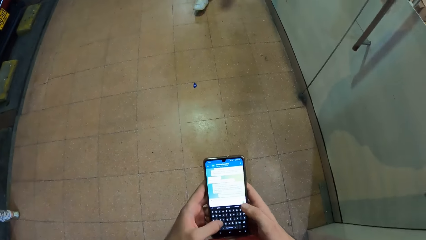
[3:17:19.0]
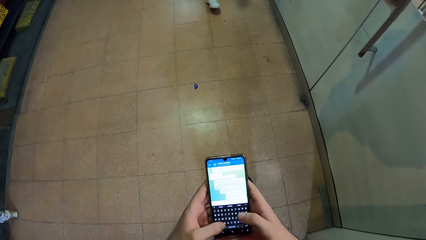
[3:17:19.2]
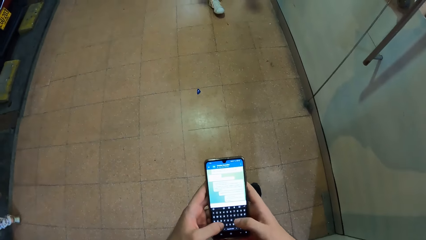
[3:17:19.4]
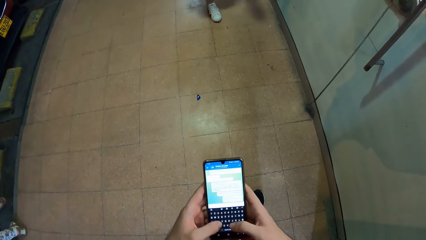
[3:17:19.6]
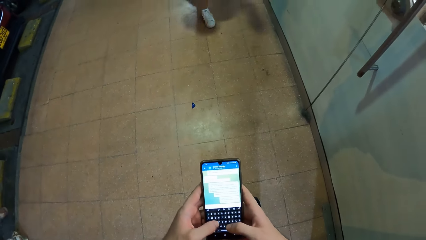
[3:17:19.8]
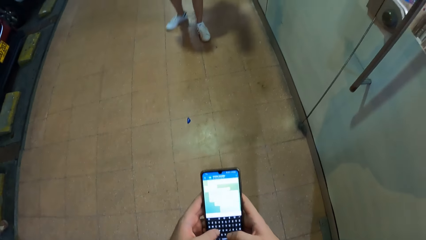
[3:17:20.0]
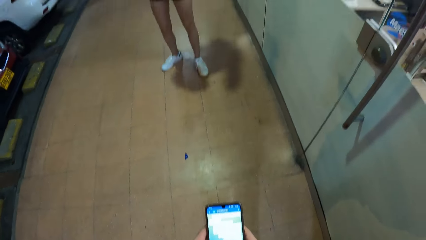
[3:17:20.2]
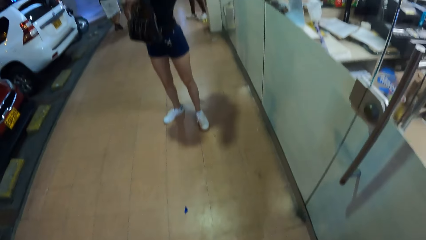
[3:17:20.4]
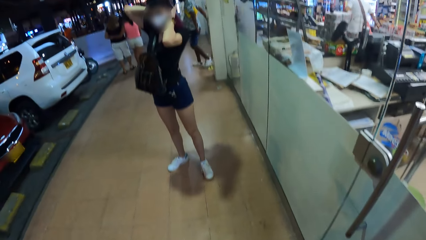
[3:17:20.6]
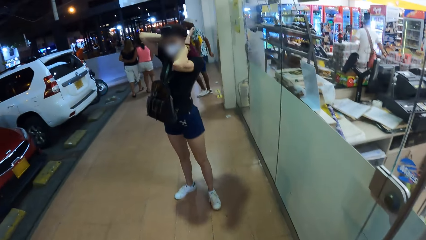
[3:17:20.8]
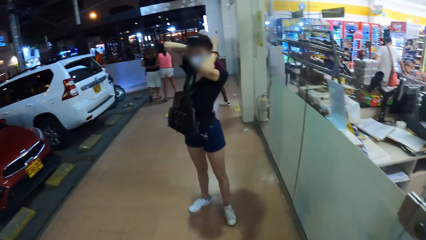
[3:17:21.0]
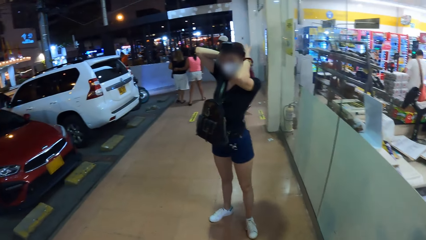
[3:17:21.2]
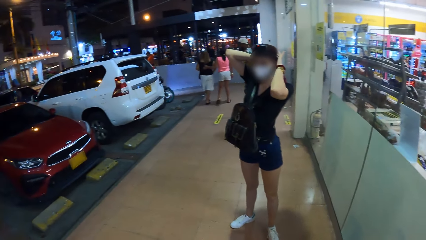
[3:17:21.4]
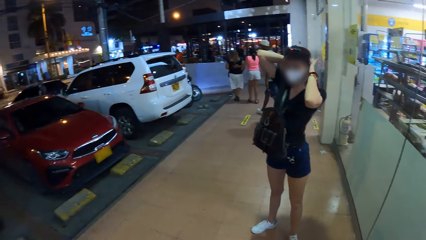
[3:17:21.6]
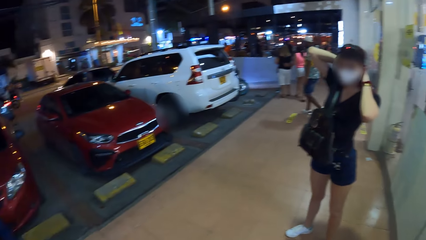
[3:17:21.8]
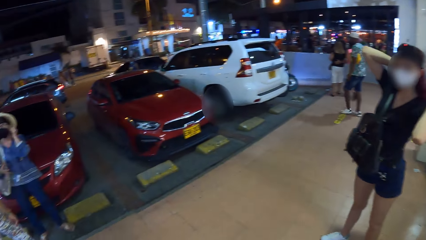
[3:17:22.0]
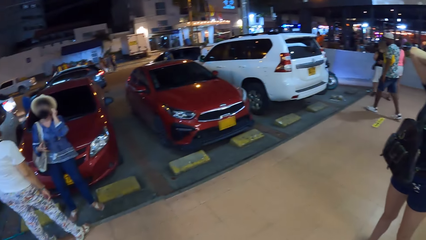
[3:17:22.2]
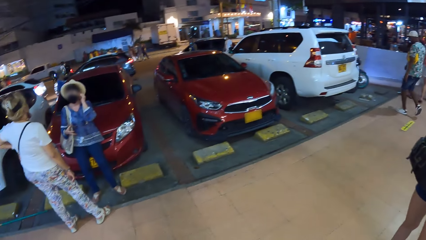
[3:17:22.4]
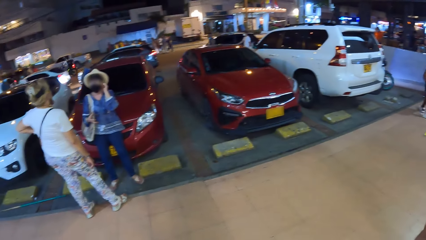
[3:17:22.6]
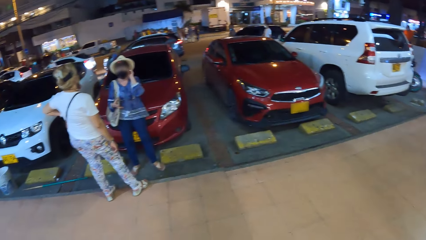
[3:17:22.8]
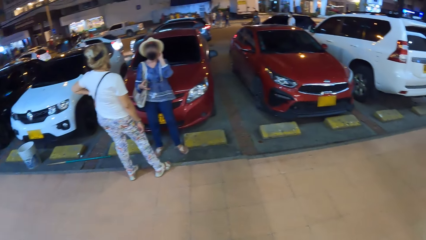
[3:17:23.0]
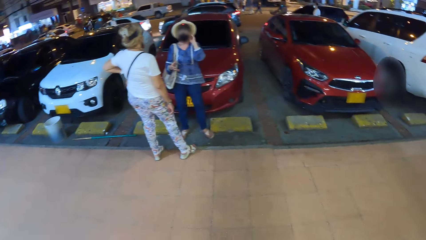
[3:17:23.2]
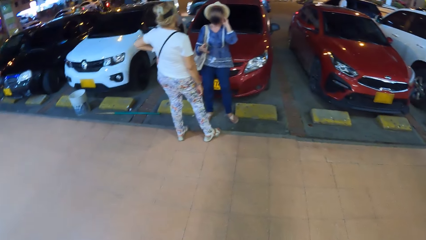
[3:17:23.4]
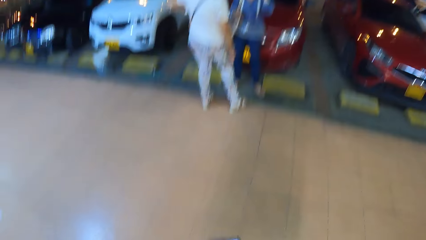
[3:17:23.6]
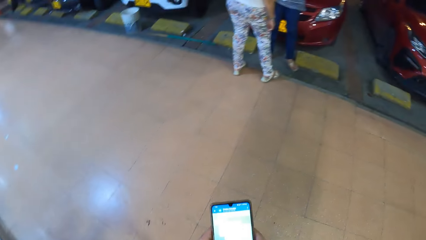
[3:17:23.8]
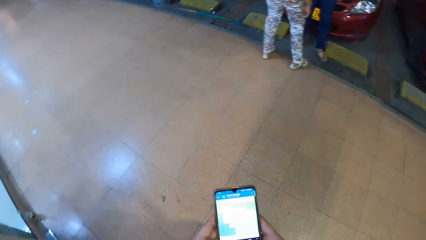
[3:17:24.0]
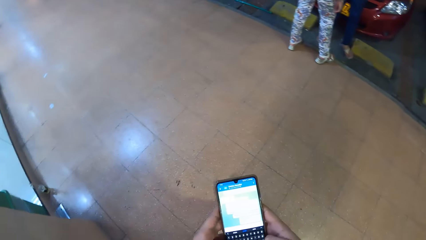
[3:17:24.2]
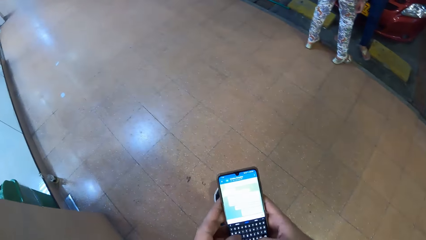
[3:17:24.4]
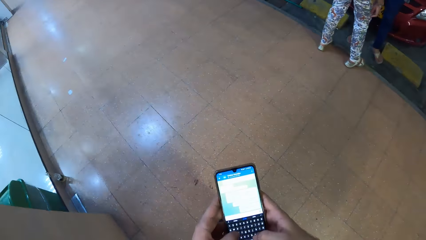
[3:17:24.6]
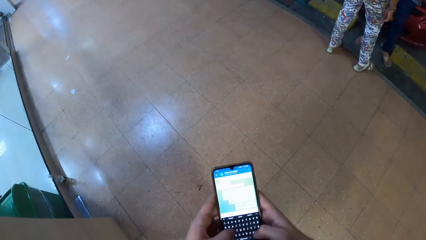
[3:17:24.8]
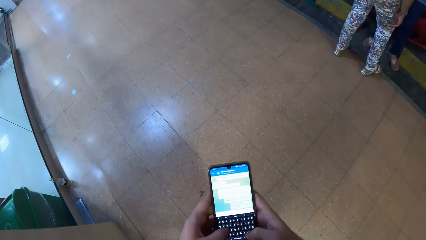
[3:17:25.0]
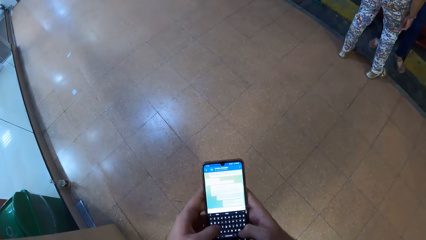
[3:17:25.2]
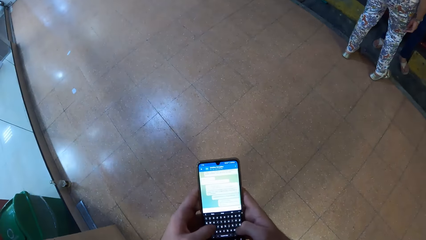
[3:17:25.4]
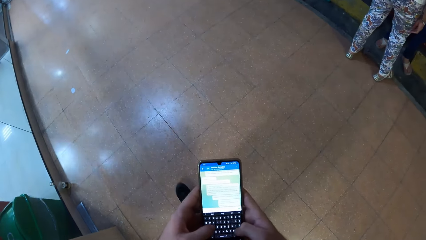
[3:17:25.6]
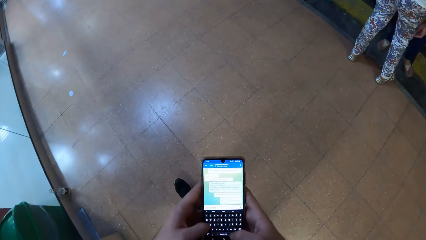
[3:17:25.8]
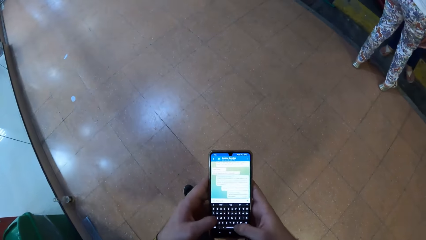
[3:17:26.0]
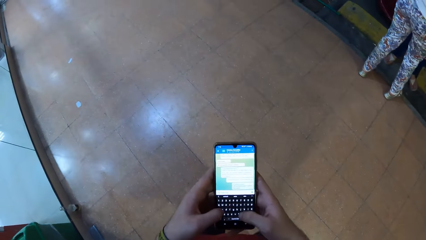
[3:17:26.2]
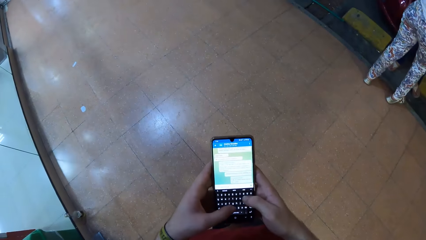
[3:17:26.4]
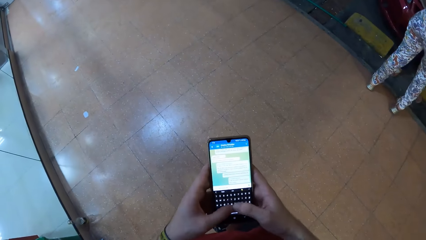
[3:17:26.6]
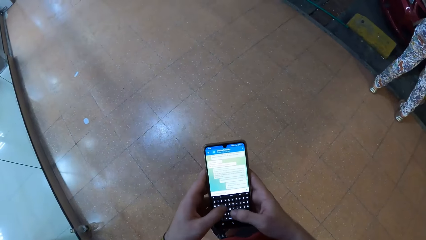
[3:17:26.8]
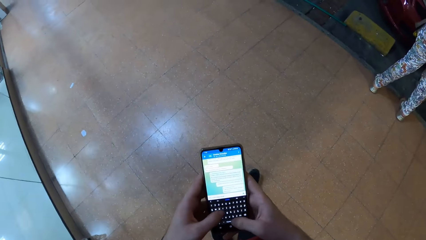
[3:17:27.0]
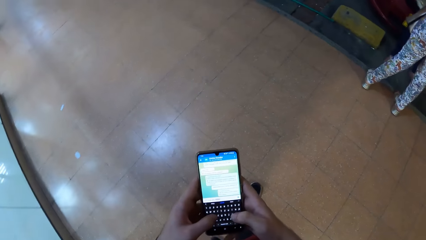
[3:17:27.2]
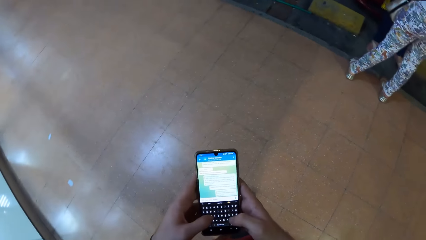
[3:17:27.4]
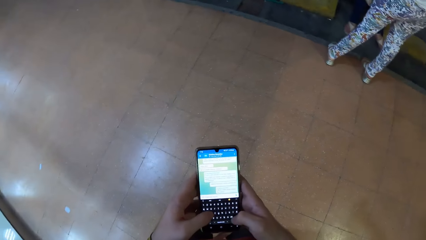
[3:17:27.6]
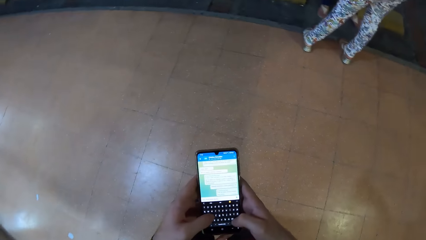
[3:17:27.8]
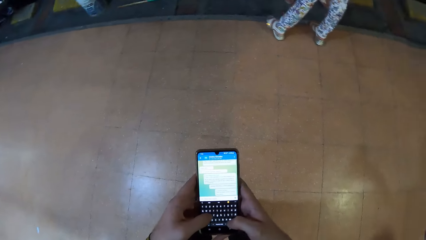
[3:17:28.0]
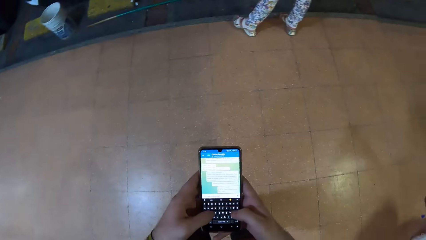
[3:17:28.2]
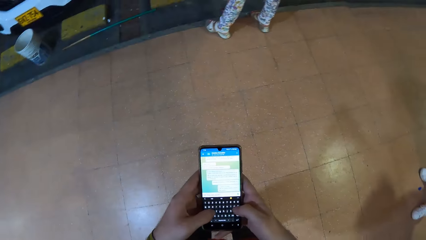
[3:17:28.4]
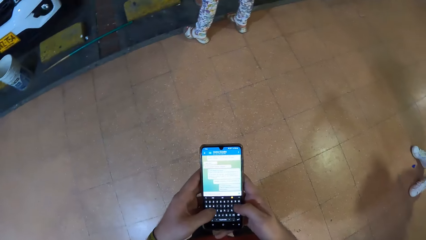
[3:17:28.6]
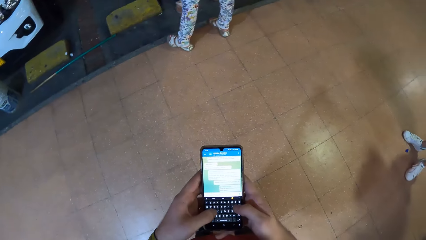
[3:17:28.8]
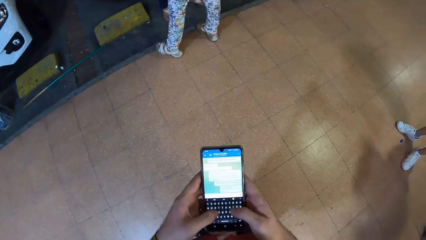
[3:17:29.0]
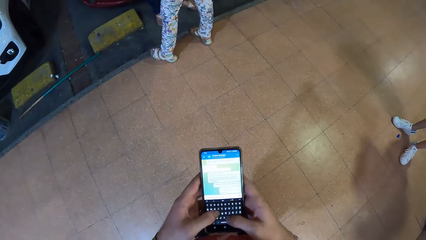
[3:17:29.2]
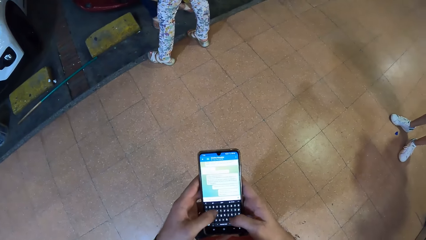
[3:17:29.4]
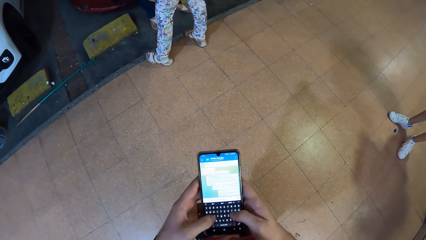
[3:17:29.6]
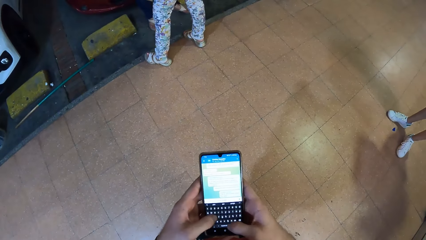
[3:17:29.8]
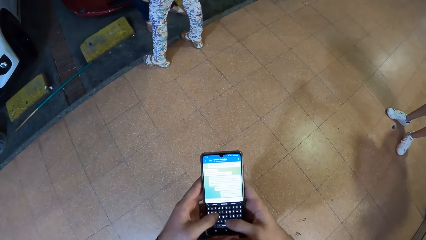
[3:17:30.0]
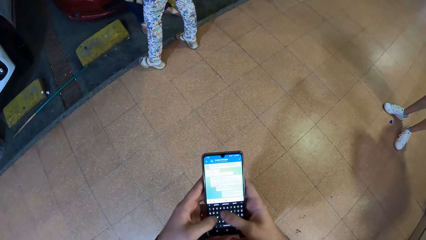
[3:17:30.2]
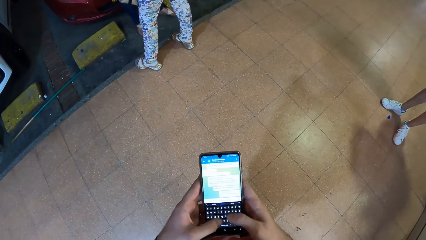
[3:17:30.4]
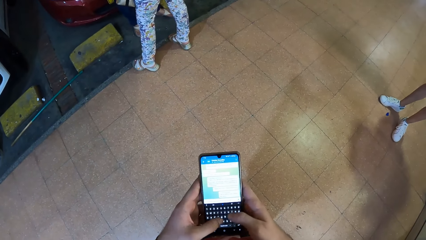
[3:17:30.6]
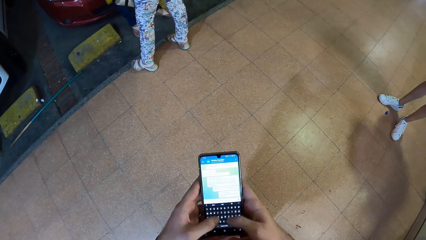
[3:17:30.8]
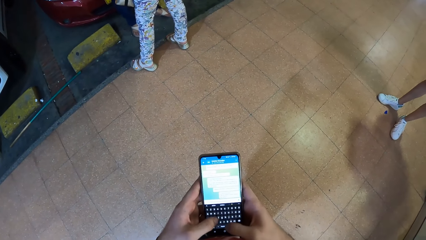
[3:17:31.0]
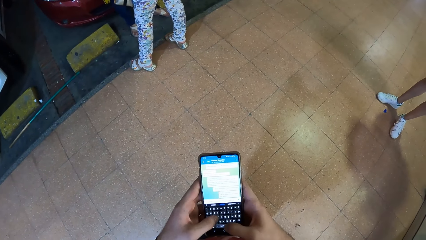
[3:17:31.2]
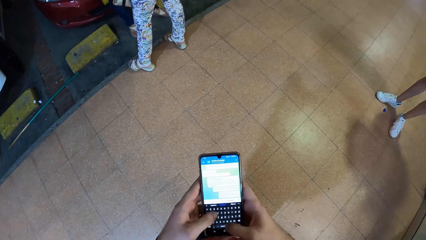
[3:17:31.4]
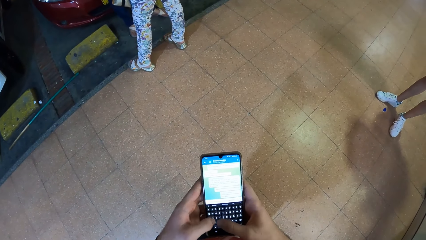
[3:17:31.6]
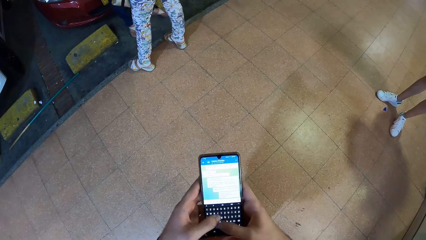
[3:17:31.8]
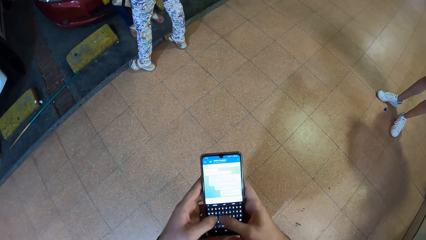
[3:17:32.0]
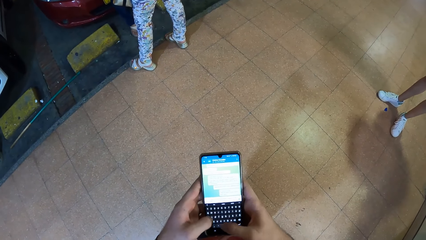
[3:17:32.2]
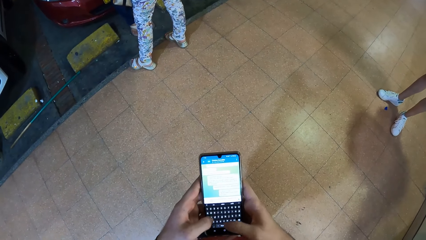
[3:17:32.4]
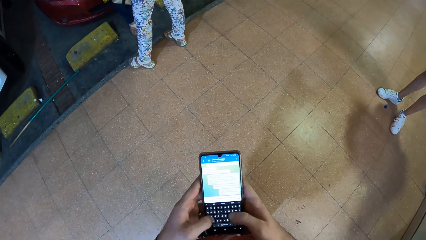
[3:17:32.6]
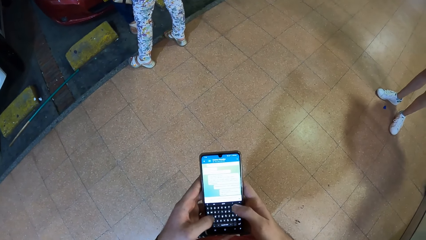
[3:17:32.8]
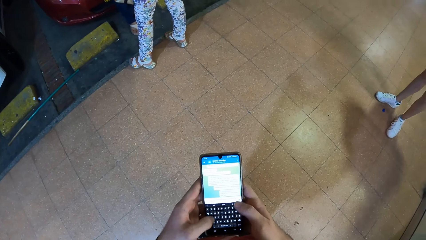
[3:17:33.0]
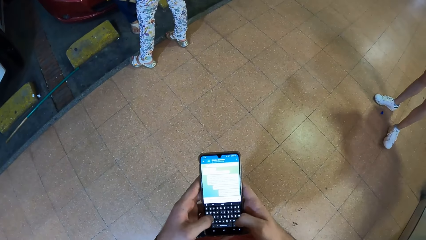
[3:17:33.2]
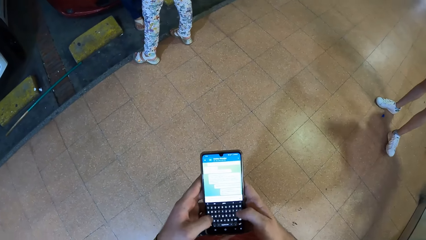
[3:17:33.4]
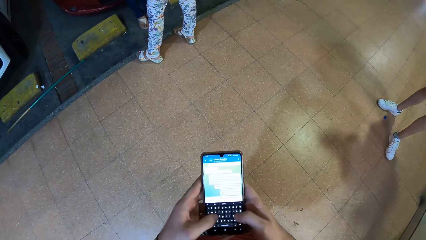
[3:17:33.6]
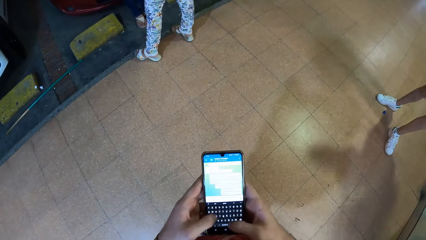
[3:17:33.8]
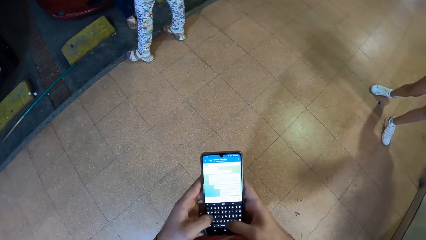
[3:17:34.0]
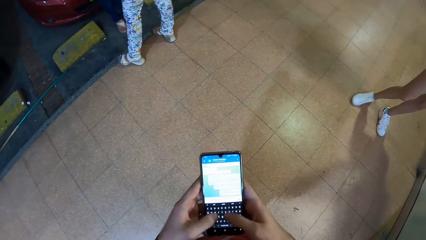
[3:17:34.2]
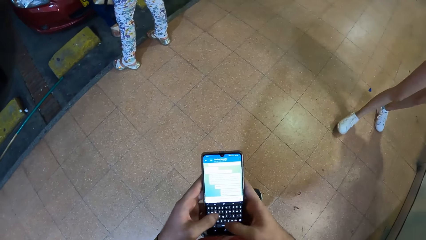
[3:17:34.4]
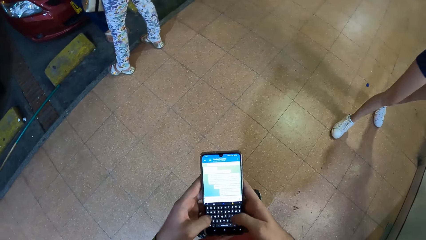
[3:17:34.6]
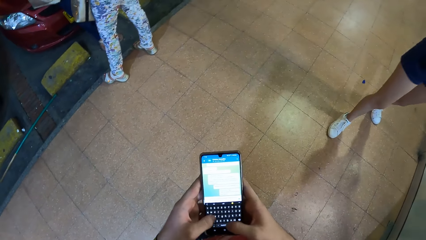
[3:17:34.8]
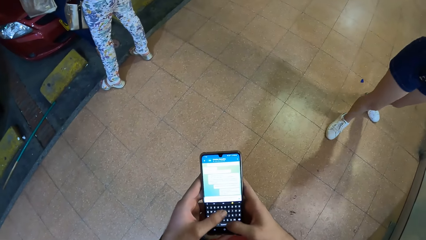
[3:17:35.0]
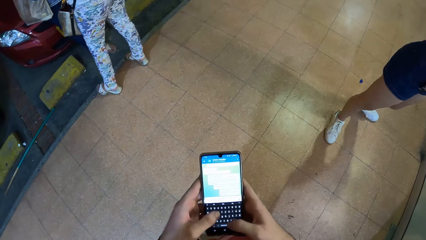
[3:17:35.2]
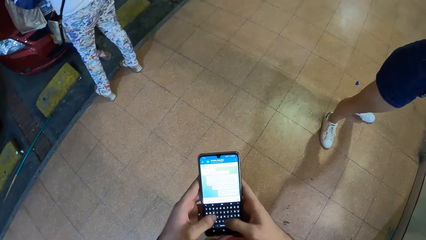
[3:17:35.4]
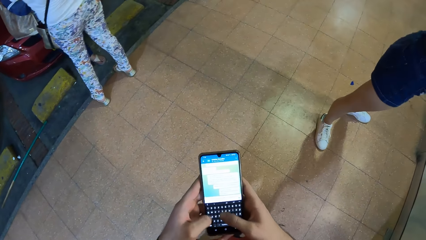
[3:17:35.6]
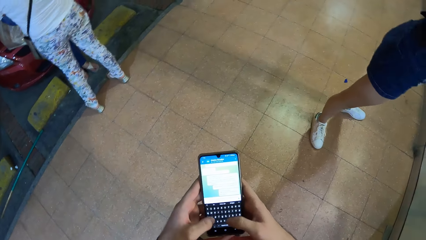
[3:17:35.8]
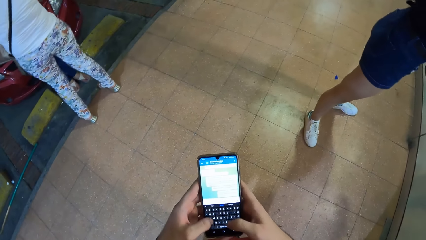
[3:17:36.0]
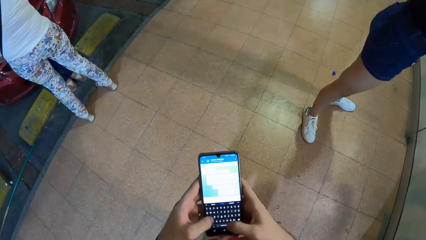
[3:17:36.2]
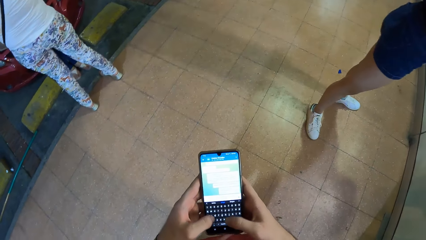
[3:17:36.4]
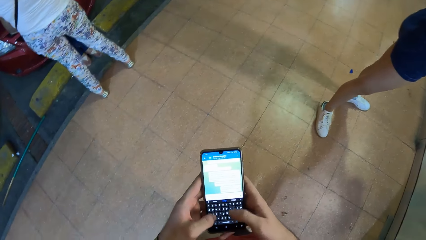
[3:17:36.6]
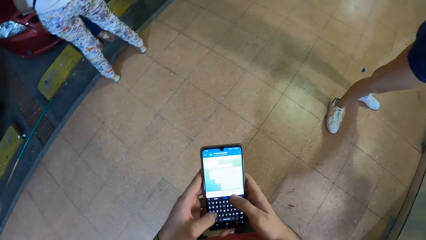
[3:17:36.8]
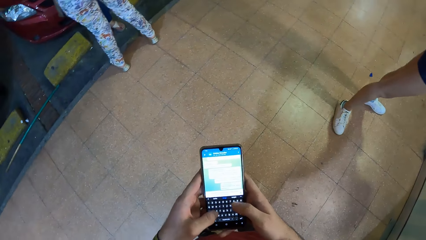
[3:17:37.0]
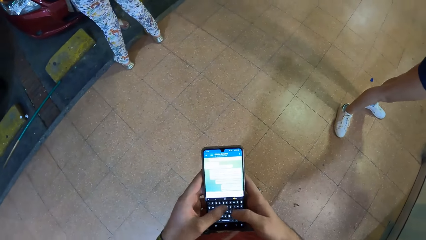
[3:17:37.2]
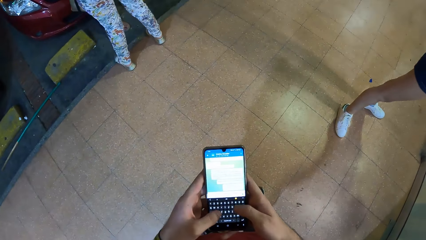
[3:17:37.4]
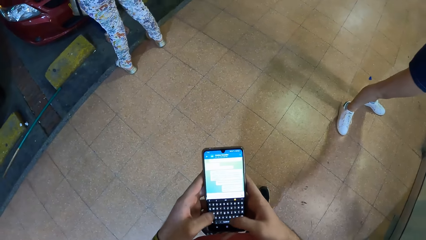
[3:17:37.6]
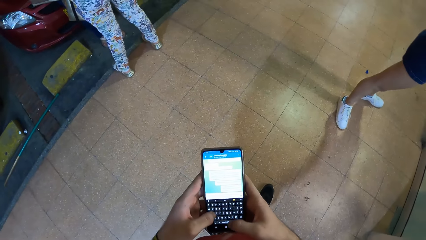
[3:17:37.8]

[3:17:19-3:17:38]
The camera wearer looks around. A woman pats her hair with both hands. The camera wearer operates the phone with both hands. They type on the phone with both hands.
